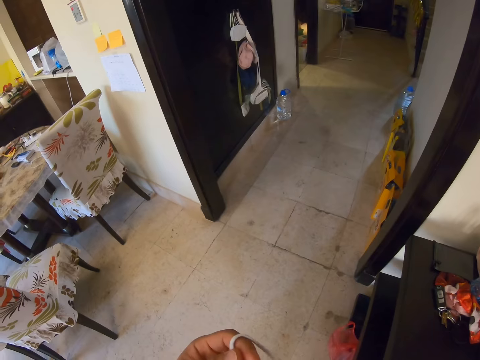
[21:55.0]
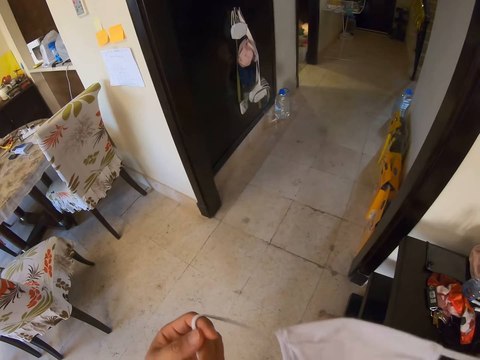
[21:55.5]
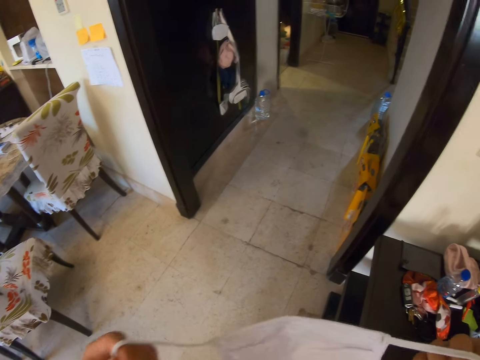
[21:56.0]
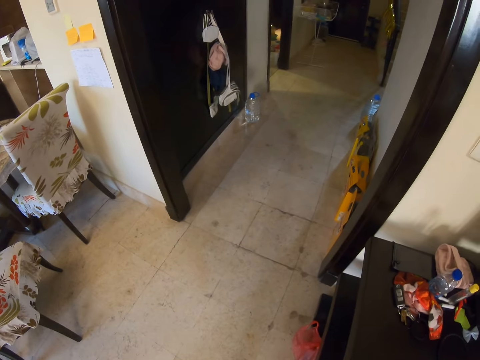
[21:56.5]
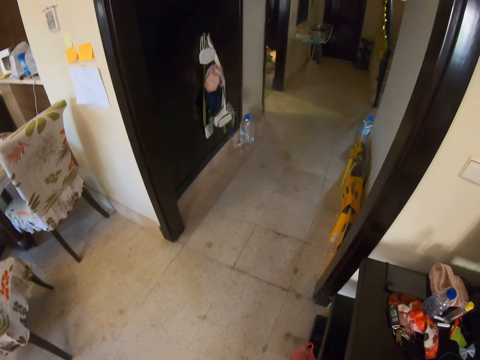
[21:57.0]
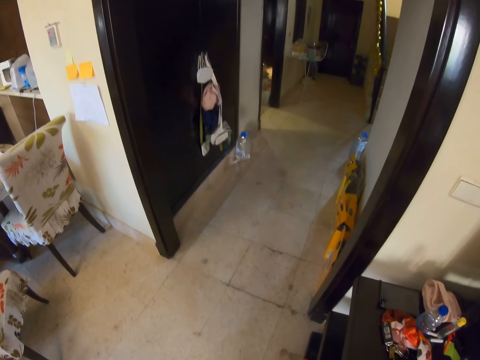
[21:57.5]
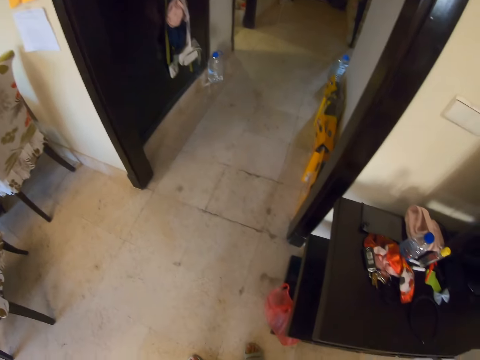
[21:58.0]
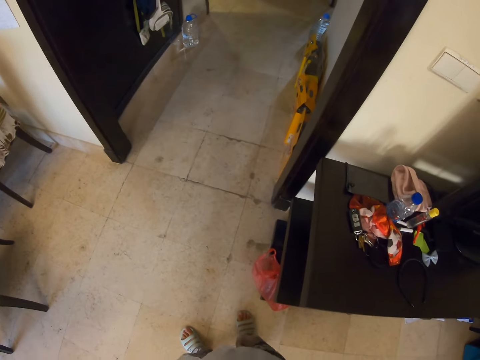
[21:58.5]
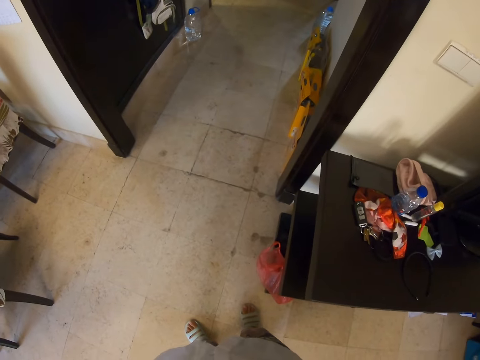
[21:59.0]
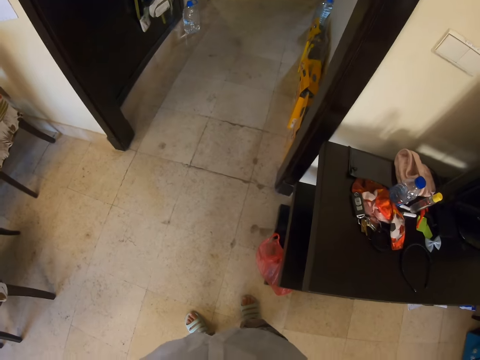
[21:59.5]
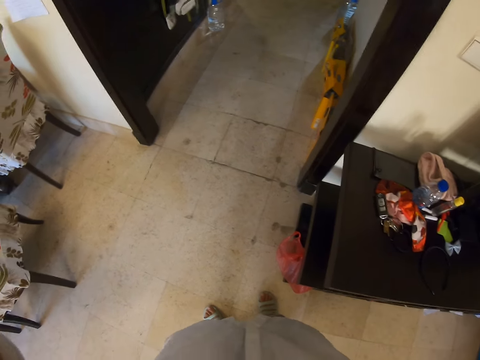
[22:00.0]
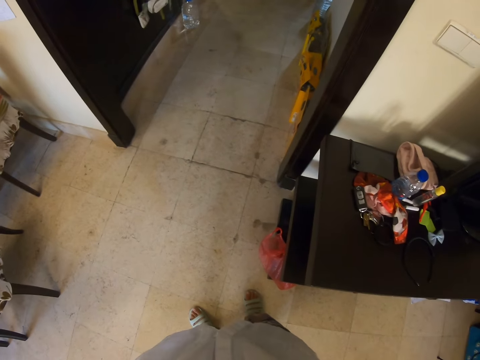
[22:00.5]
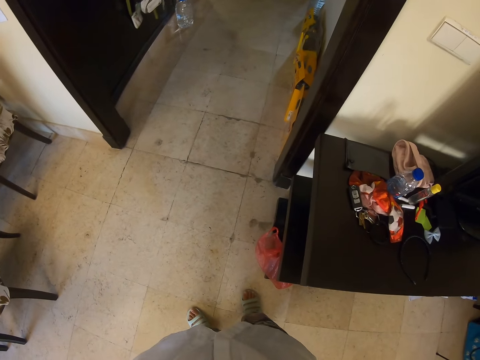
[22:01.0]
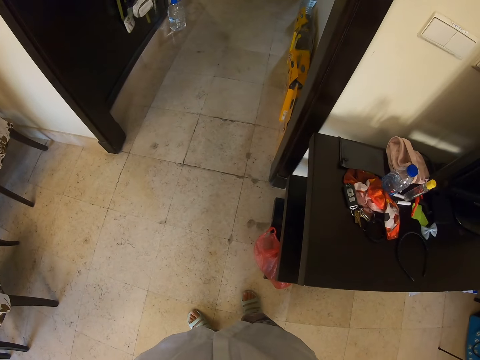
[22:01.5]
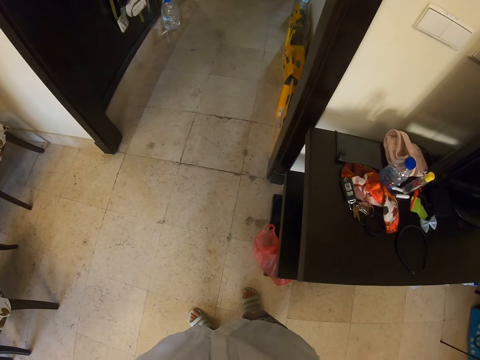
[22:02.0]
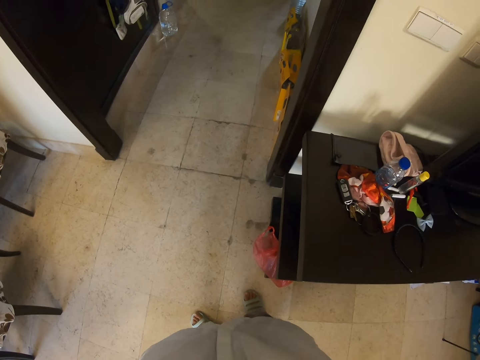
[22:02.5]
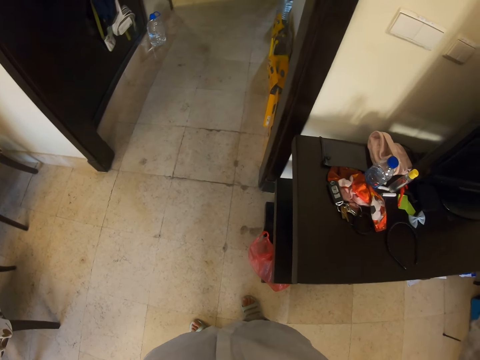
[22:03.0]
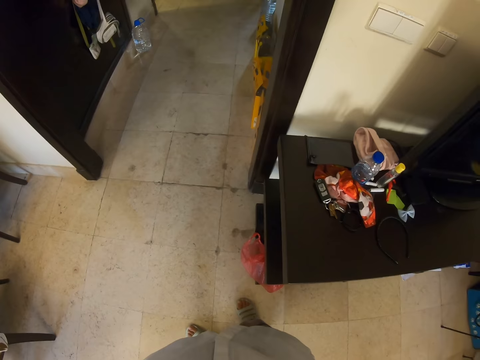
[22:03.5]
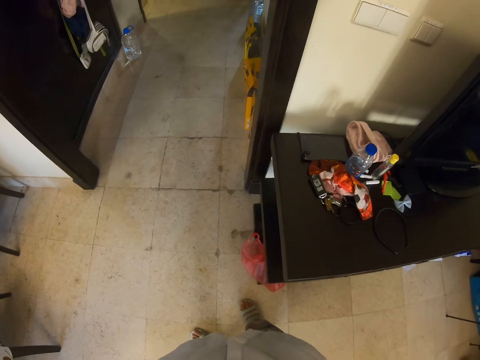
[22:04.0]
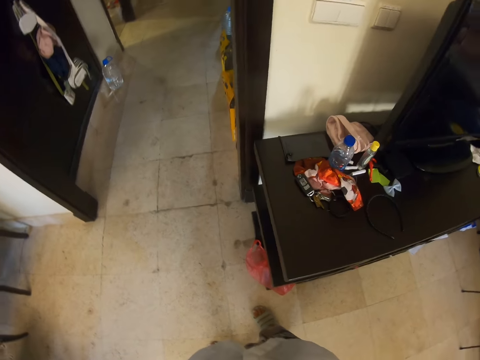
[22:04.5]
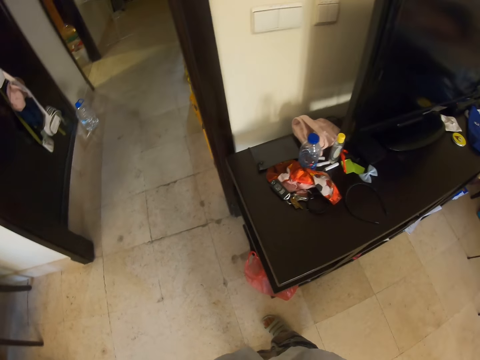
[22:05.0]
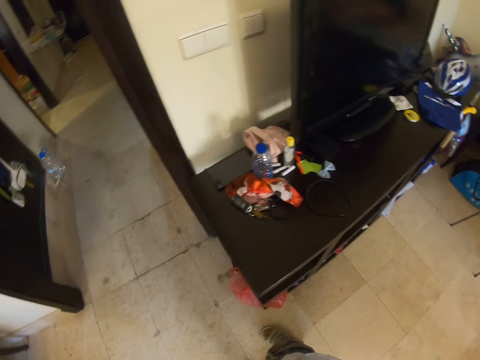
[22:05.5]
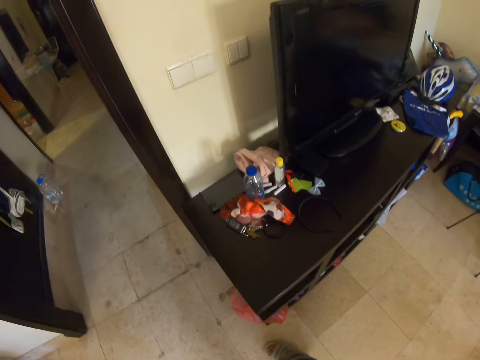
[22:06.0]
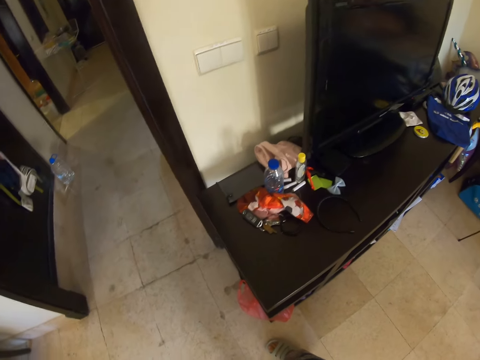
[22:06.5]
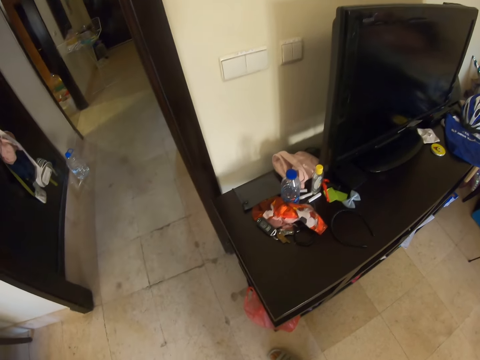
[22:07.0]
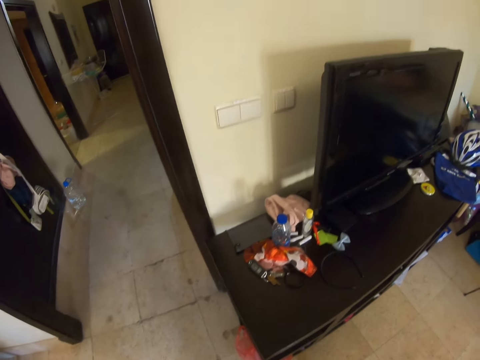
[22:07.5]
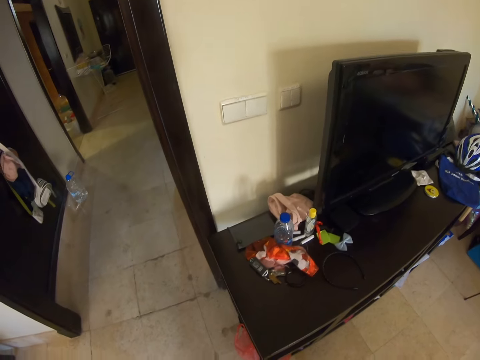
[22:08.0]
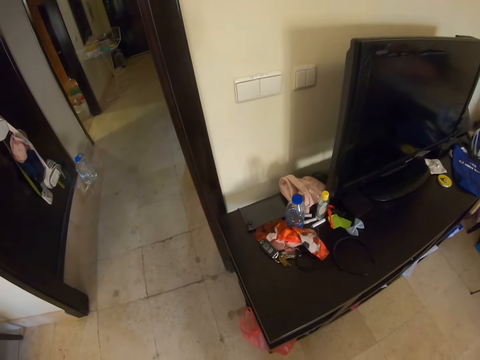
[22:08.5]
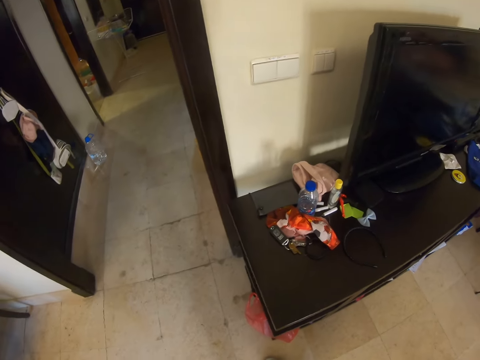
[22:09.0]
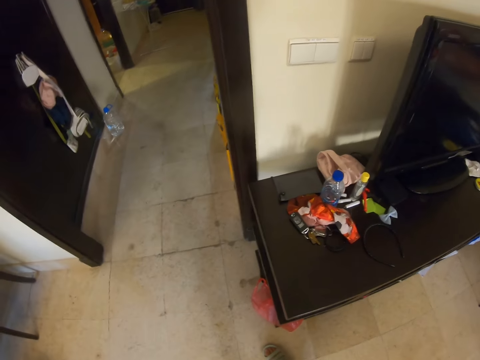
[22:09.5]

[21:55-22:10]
The camera wearer does something with the mask. They are looking around. They look around the house.

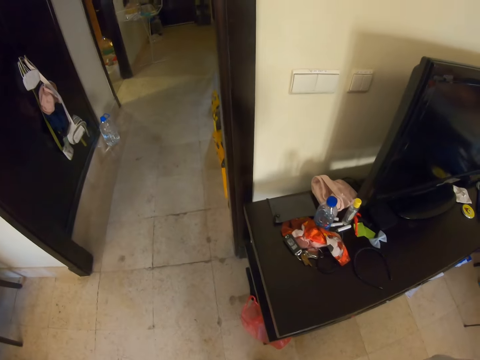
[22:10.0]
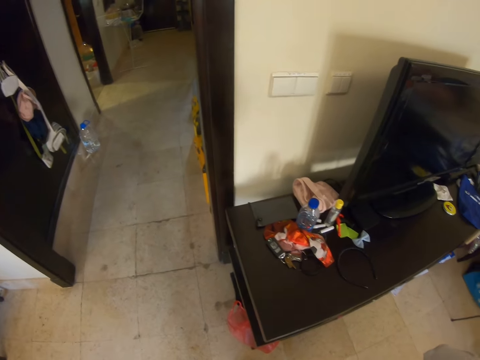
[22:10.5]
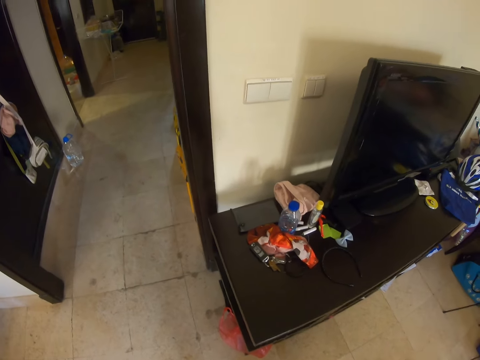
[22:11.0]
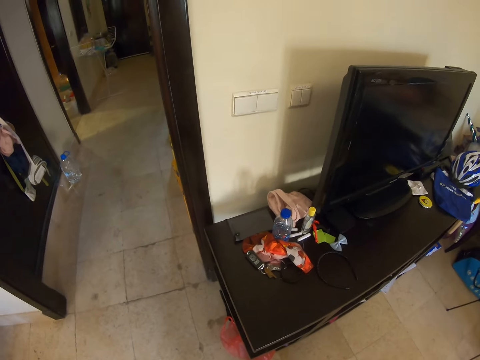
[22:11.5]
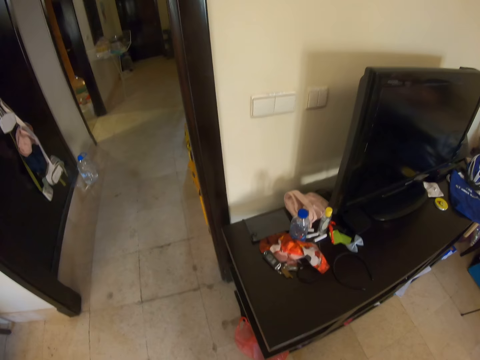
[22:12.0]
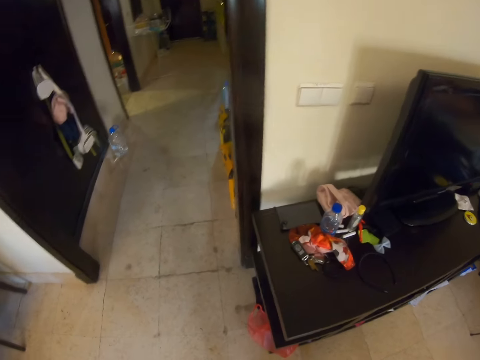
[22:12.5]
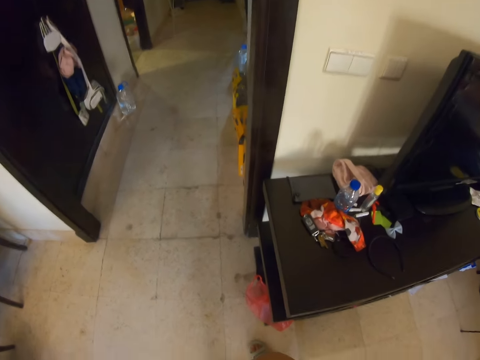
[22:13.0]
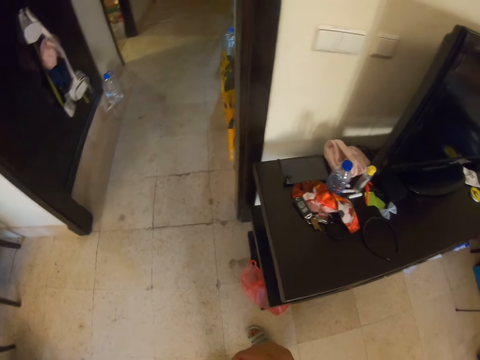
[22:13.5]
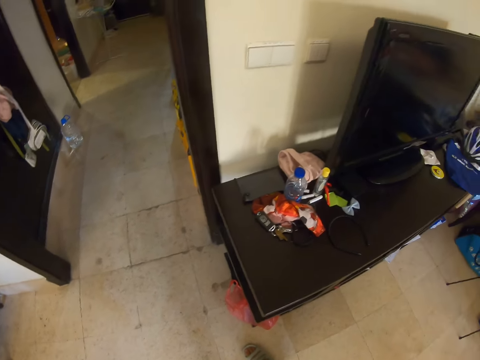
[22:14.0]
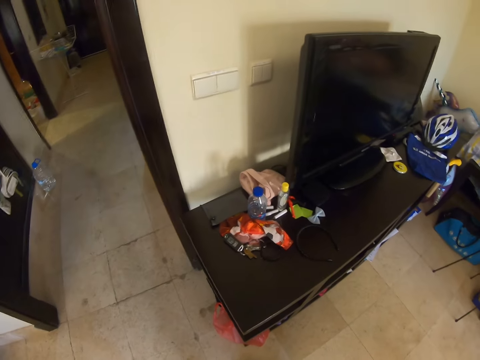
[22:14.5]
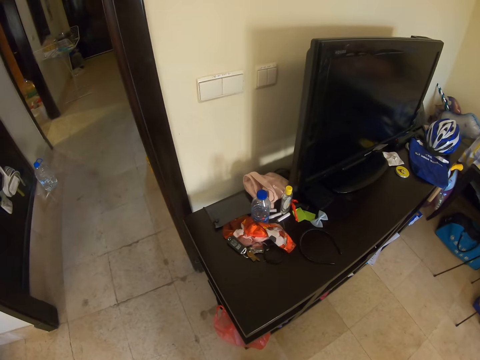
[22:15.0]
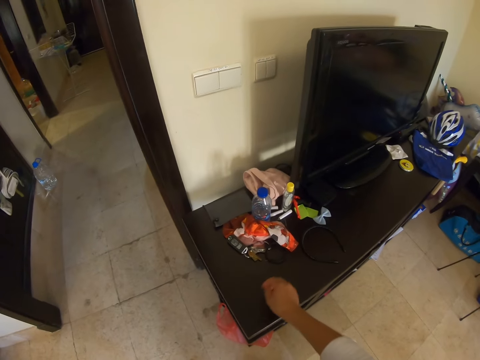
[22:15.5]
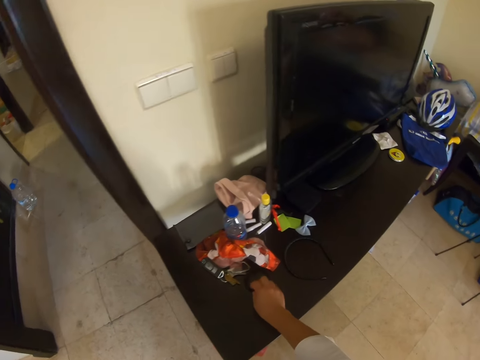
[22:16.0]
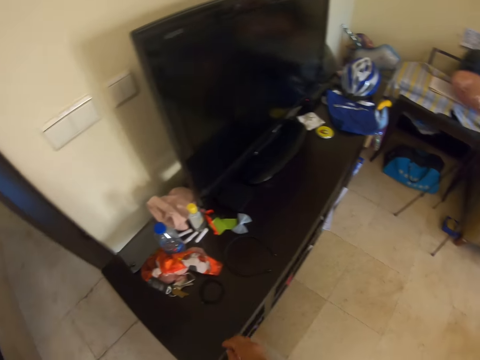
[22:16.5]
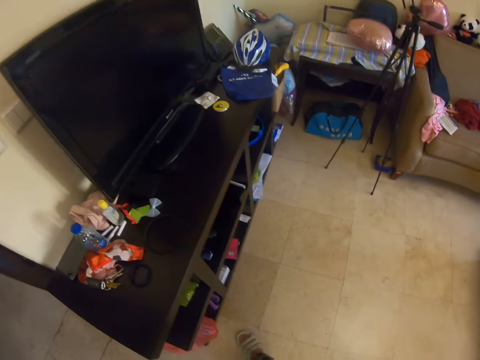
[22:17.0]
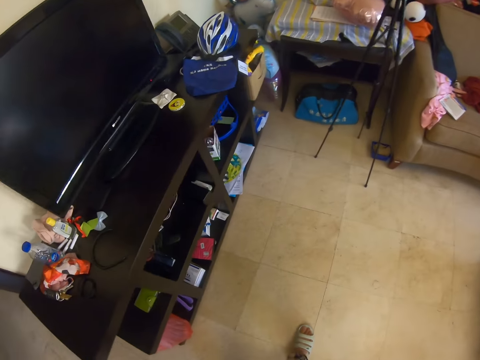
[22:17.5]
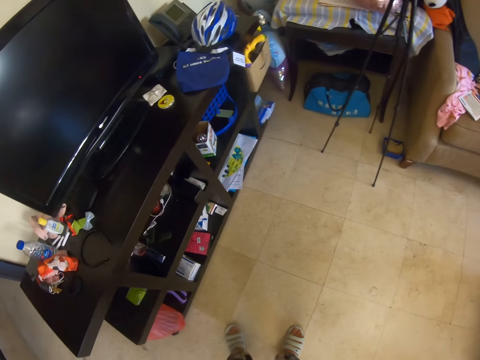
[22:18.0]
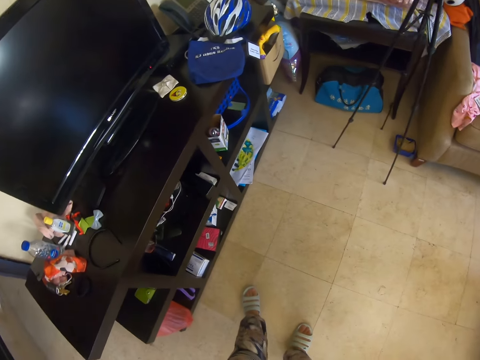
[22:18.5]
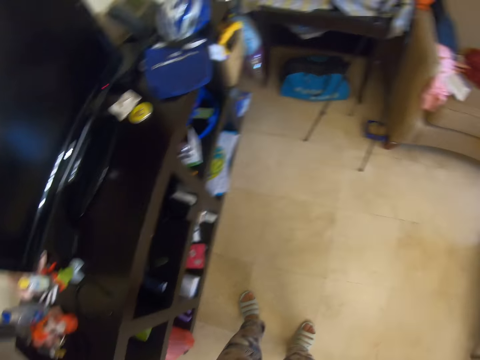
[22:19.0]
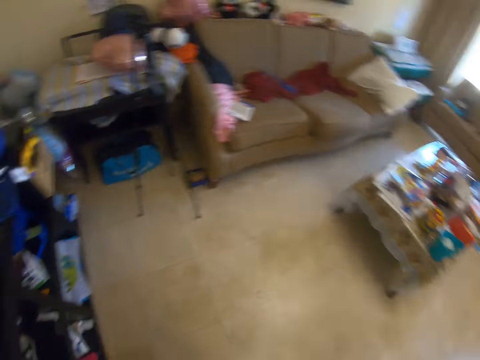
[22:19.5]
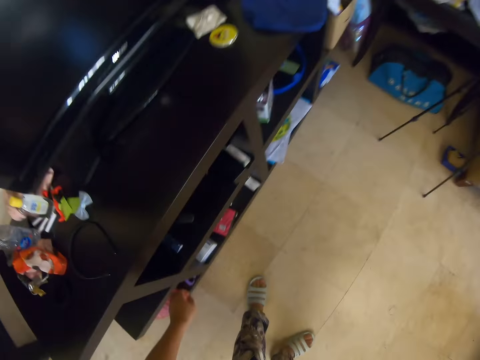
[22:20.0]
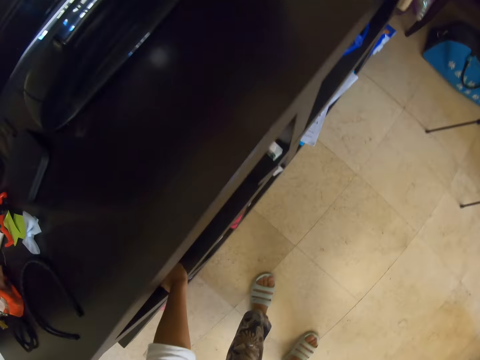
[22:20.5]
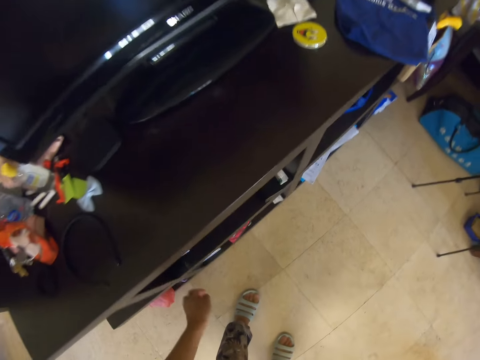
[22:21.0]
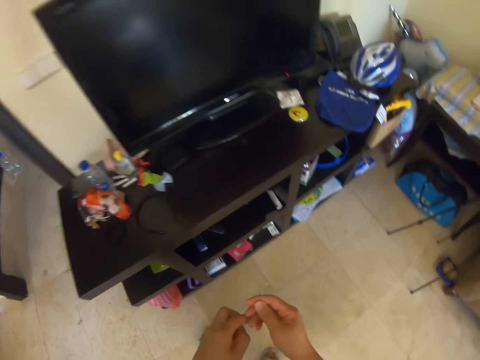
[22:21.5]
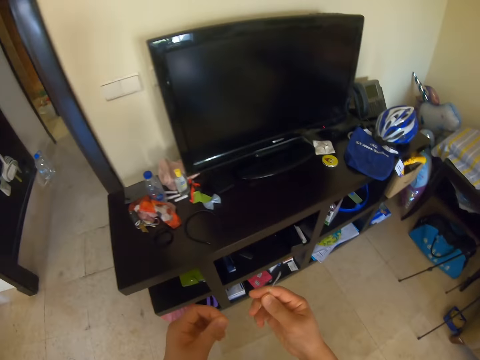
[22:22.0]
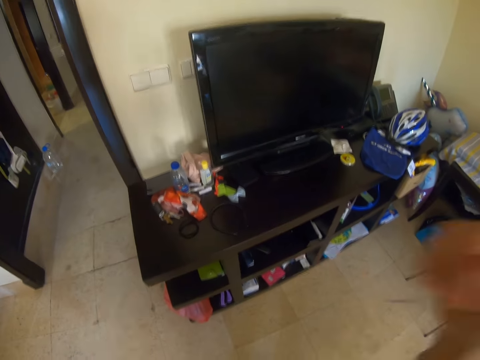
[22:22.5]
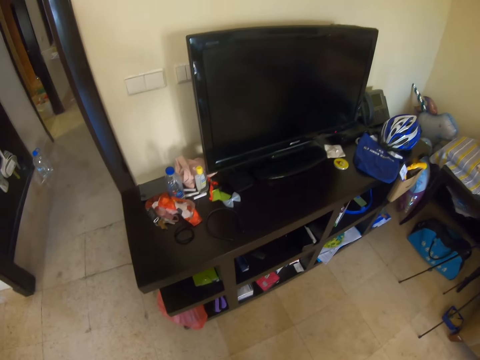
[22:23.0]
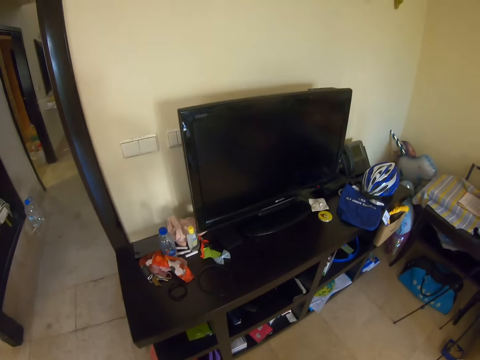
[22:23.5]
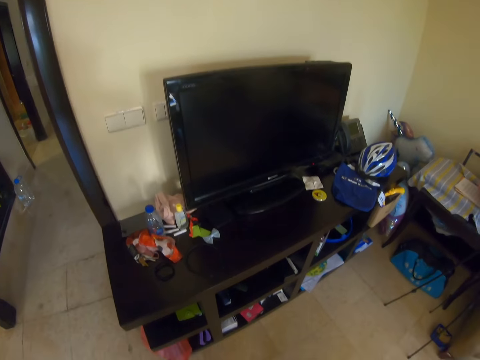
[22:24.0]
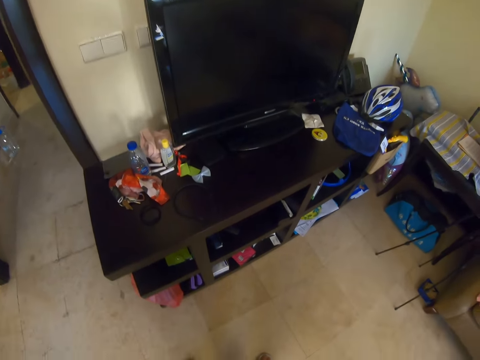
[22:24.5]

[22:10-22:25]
The camera wearer picks something from the table. They walk around the house. They are picking a needle and a sewing thread from the table. They do something with hands.
